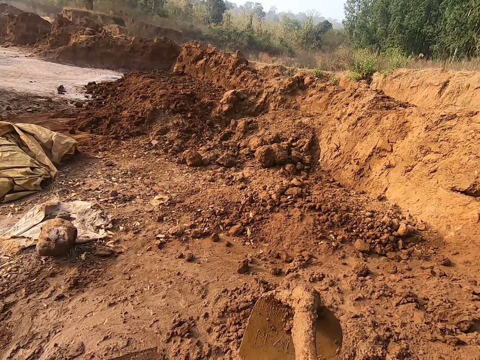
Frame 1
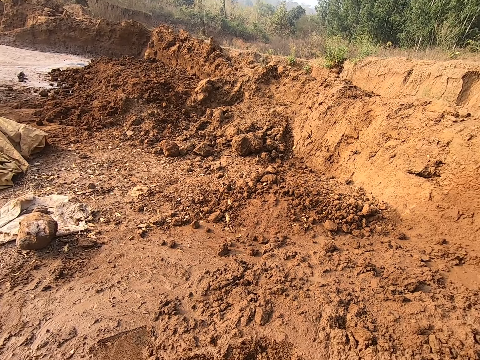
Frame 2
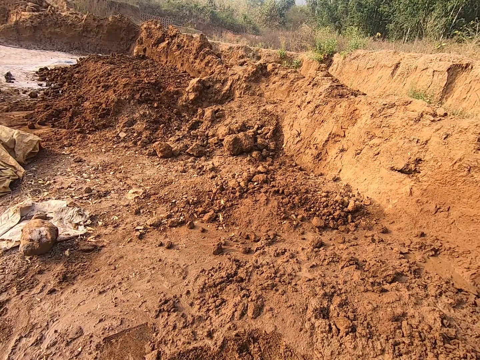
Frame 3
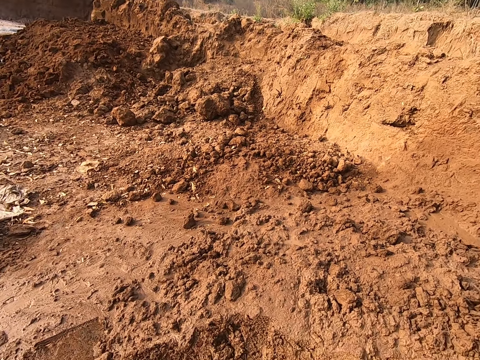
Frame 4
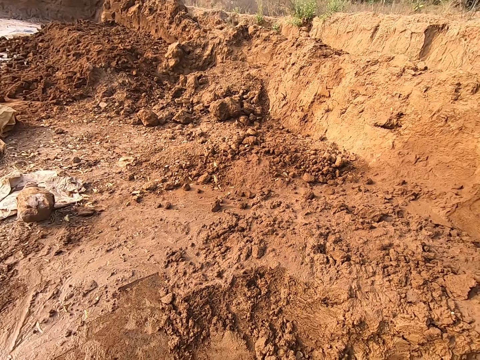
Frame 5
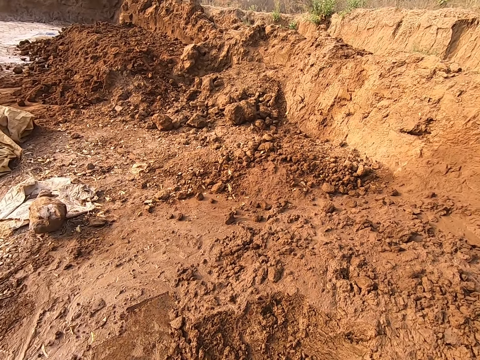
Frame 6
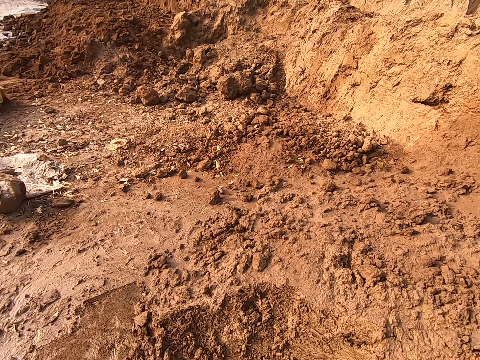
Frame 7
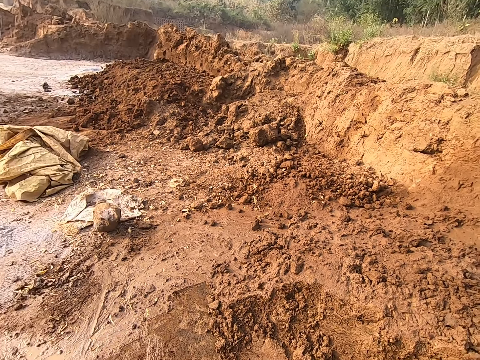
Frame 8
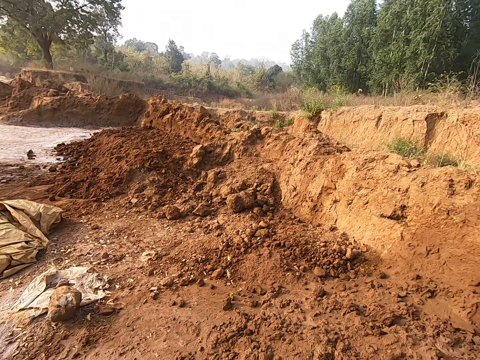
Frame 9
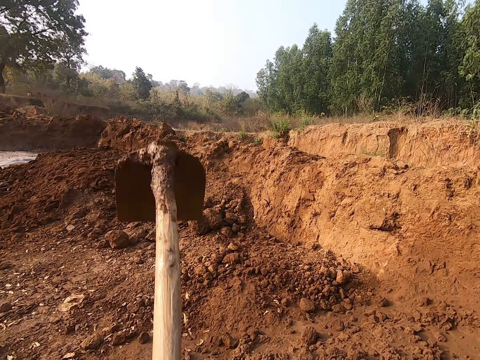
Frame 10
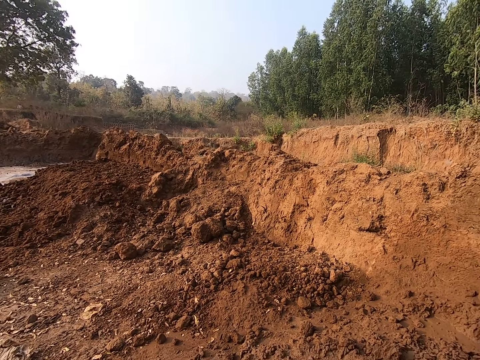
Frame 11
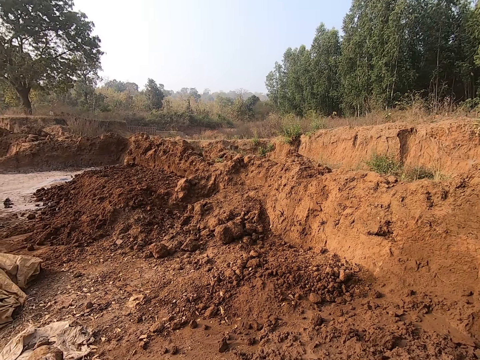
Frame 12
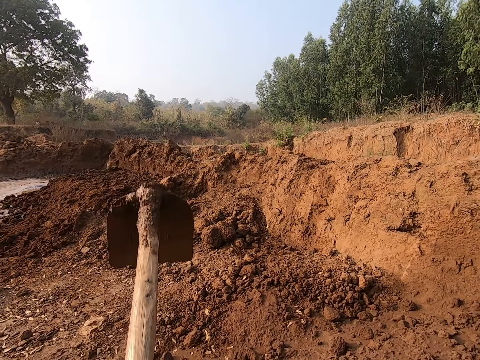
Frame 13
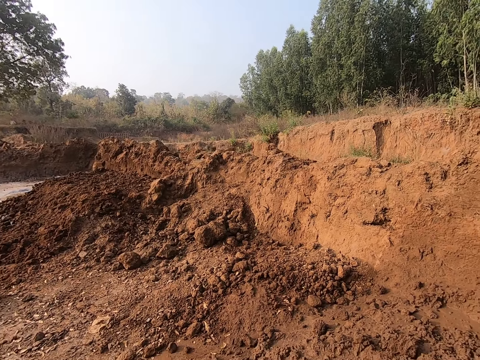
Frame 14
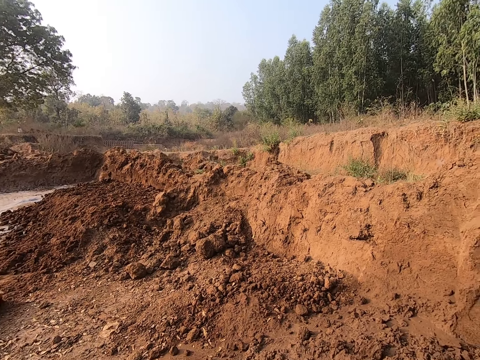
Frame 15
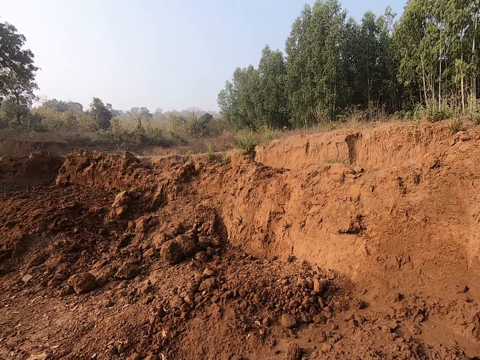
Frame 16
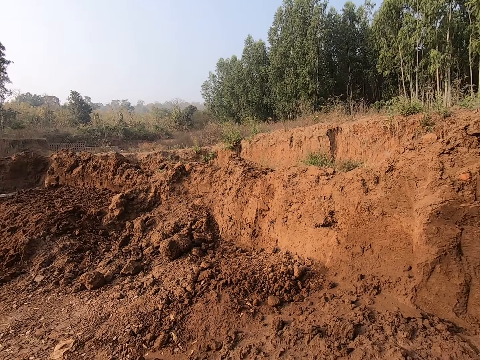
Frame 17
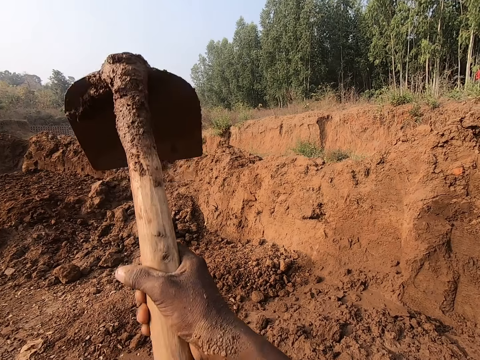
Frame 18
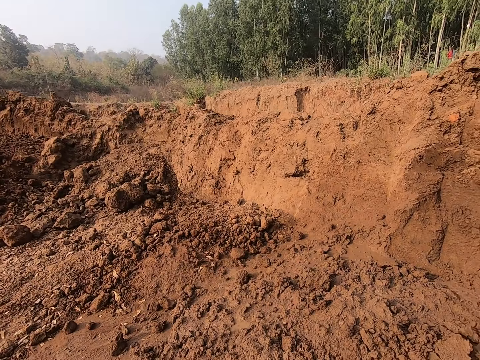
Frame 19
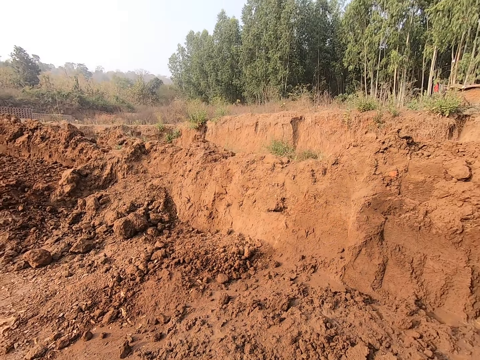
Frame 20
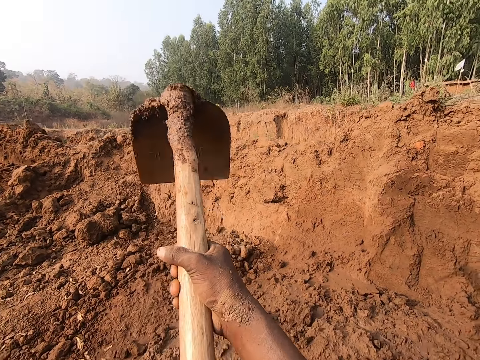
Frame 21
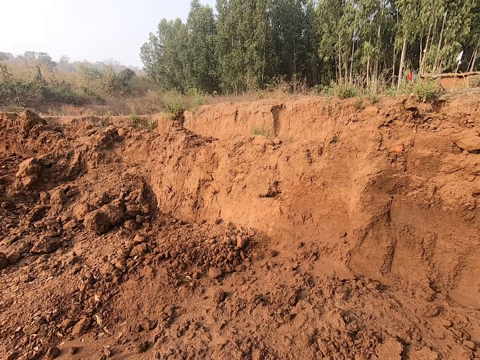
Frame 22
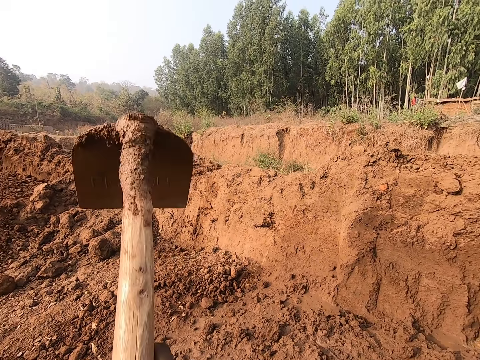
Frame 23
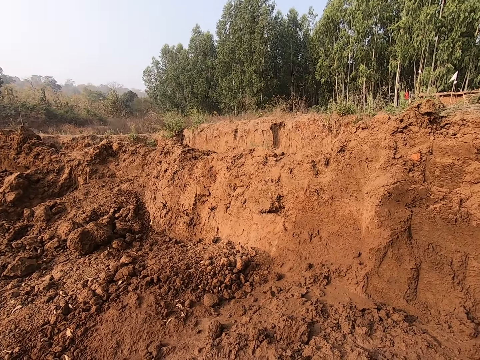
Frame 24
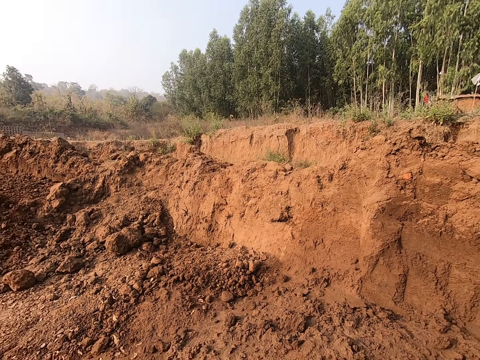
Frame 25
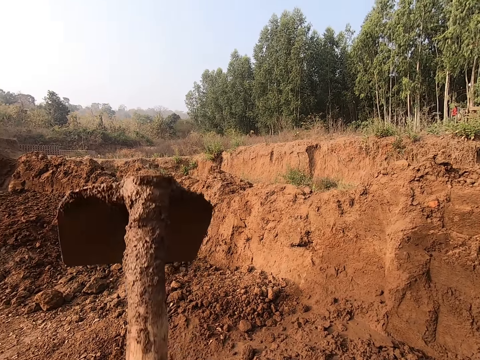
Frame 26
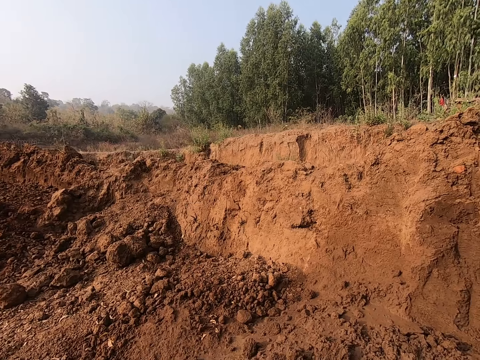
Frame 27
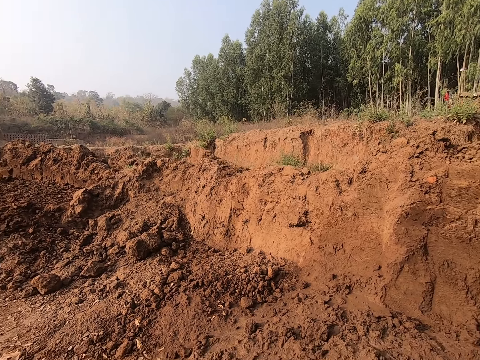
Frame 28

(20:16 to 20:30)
The camera wearer digs the ground with the hoe in his hands. He digs mud with the hoe.

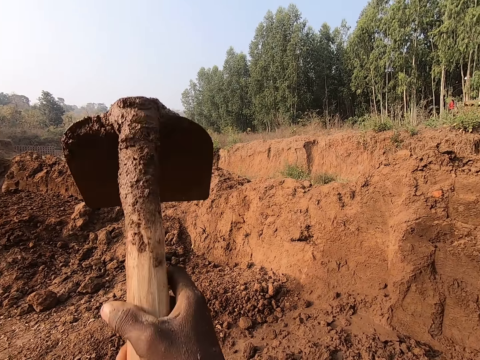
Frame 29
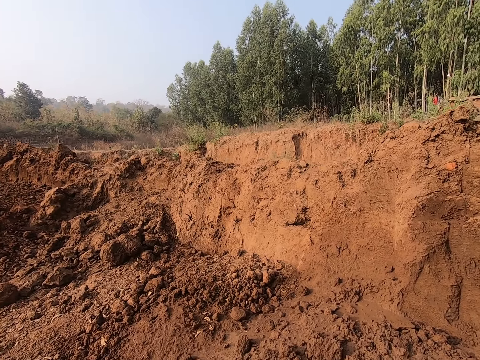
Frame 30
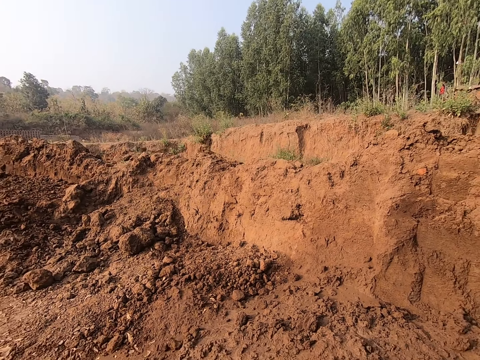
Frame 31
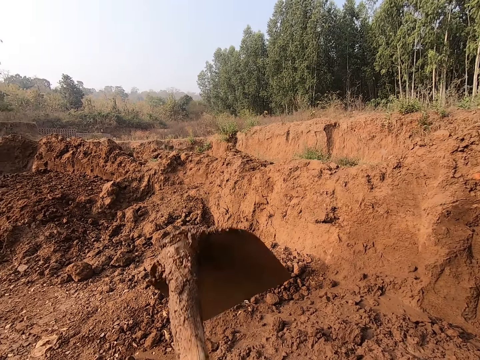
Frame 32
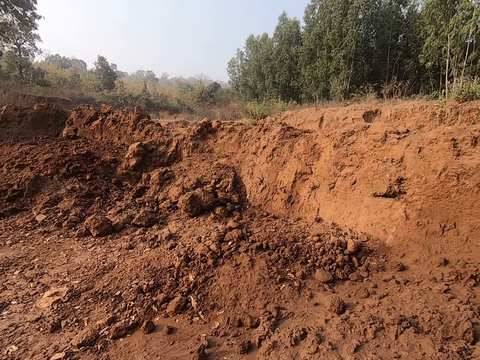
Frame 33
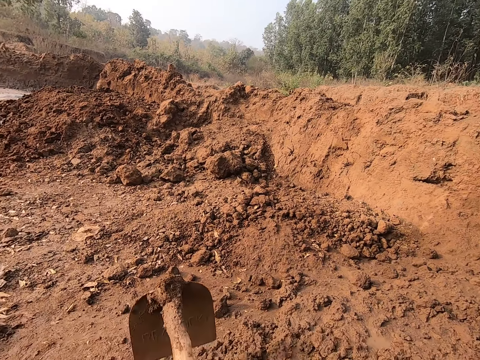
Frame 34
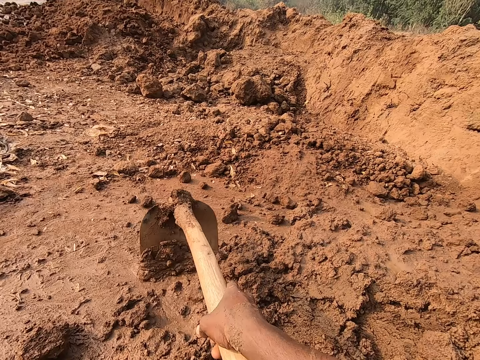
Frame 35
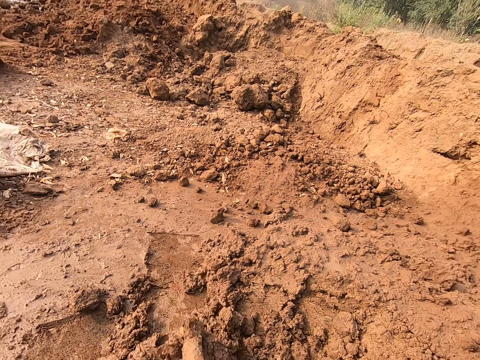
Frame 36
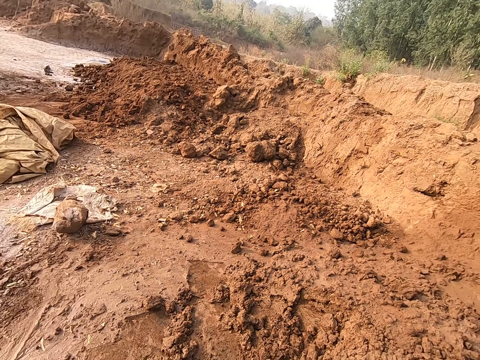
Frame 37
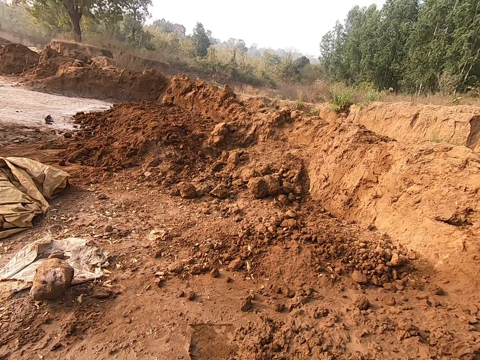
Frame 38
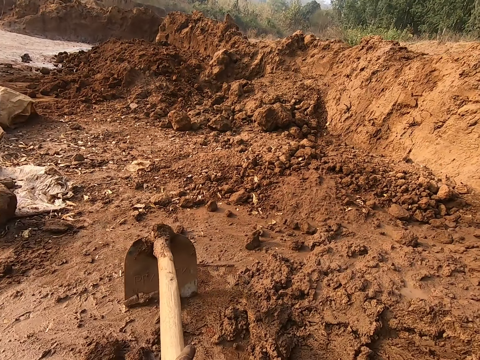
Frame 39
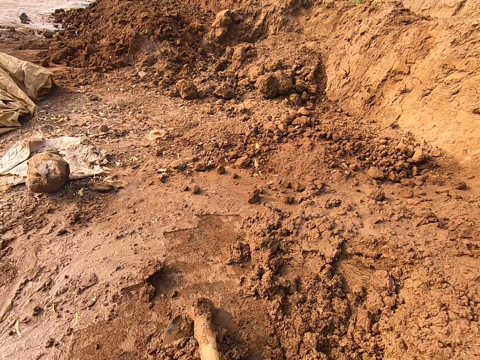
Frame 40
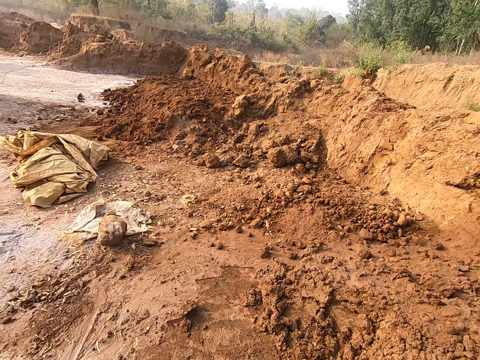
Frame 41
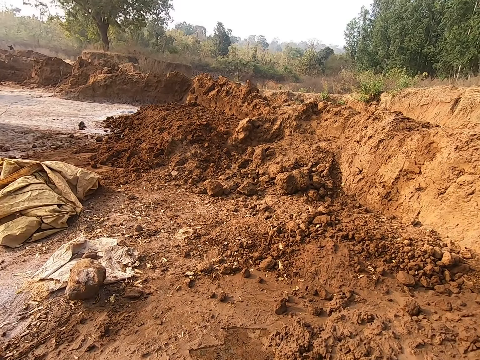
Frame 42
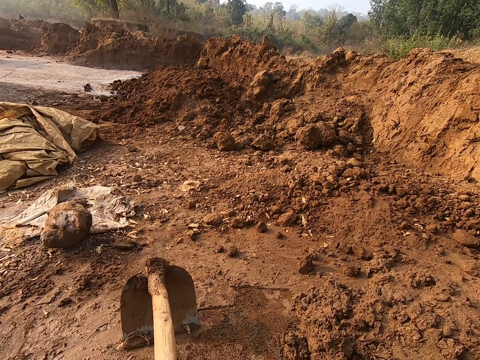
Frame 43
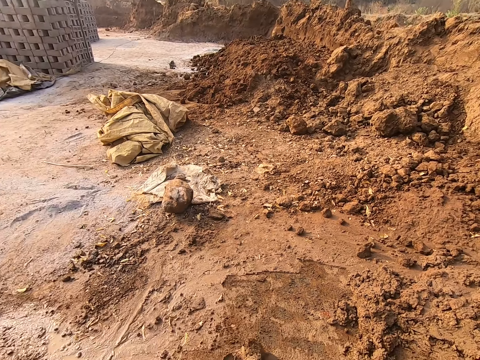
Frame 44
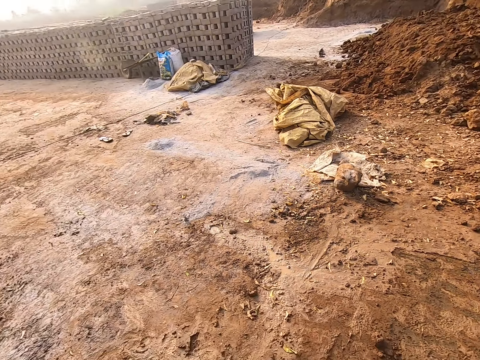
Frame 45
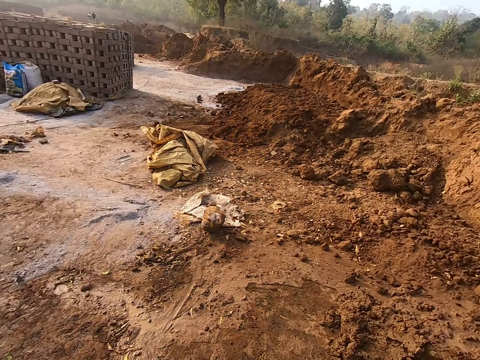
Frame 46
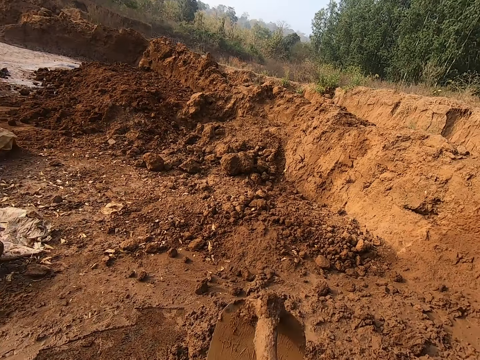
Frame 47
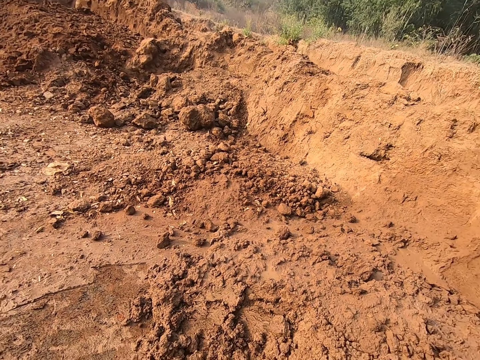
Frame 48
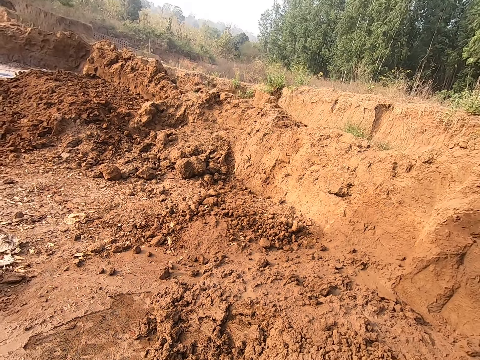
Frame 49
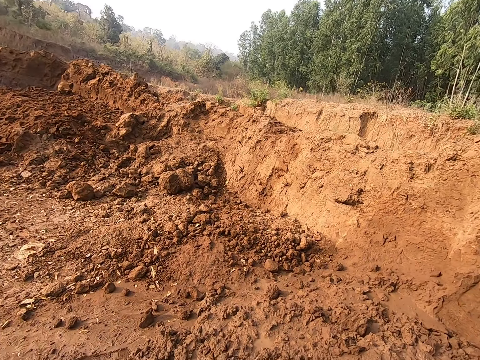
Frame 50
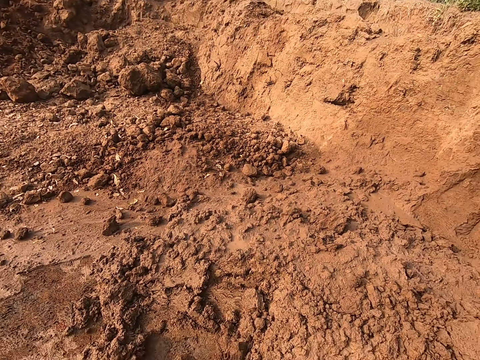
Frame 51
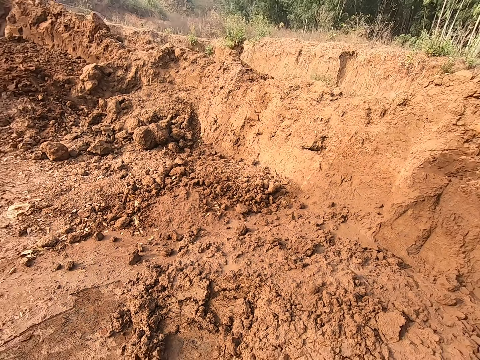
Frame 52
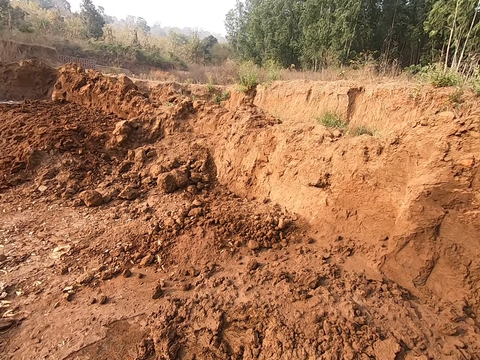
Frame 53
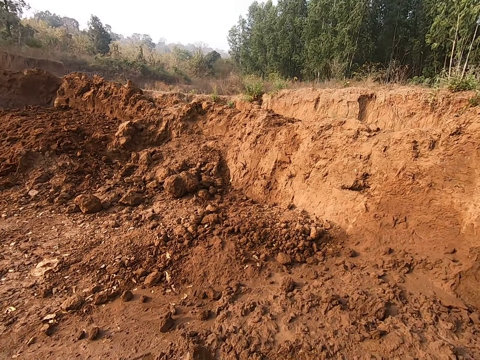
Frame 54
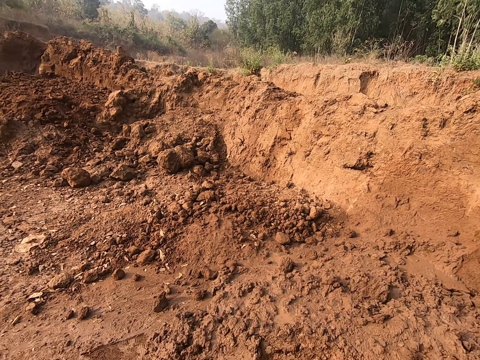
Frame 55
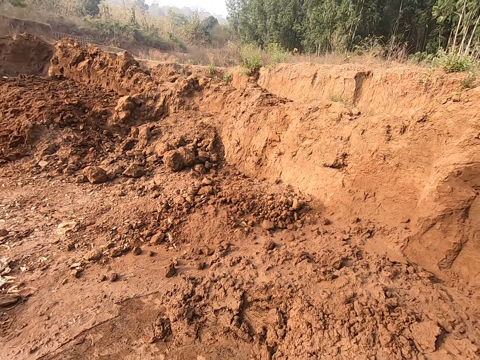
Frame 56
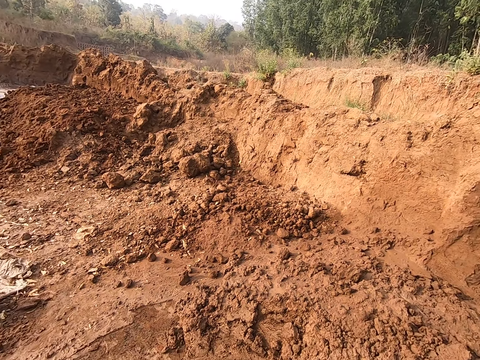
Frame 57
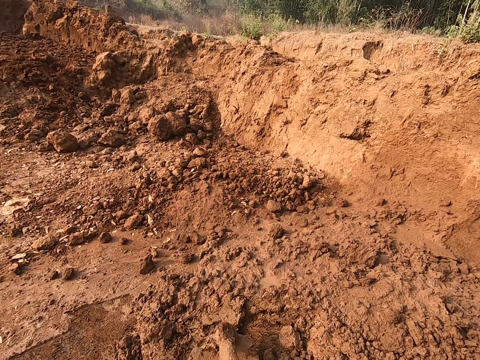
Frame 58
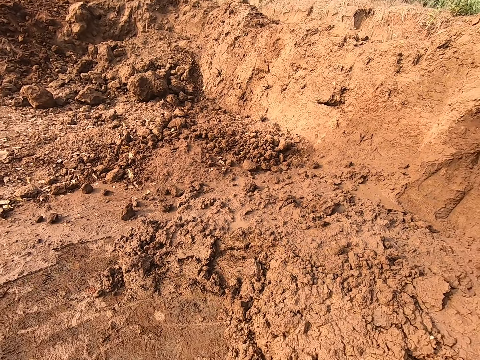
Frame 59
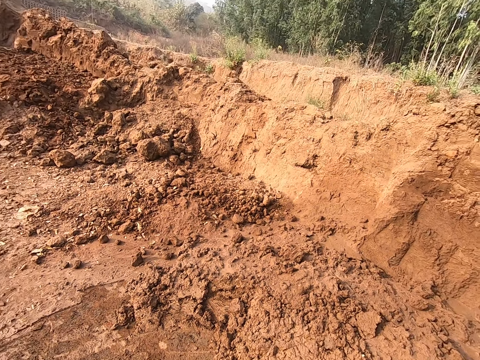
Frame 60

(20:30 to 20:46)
The camera wearer hits mud with the hoe. He scrapes the ground with the hoe in his hands. He pulls the mud with the hoe. He looks around the compound. He digs the mud with the hoe. He pulls the mud with the hoe.
